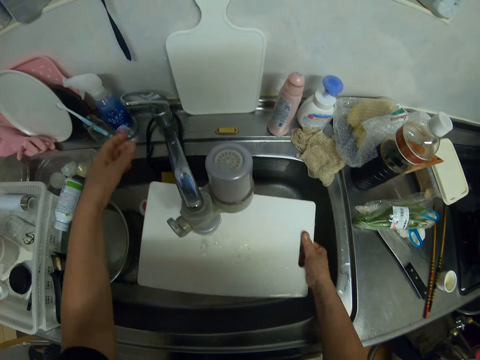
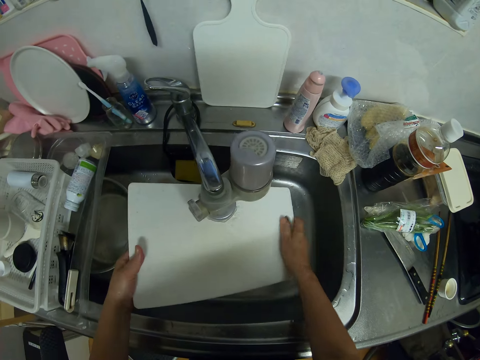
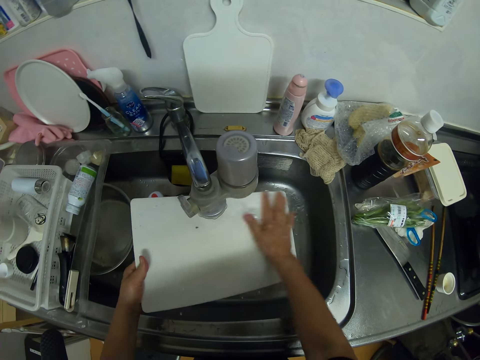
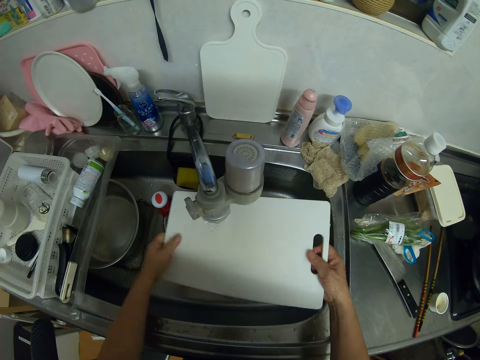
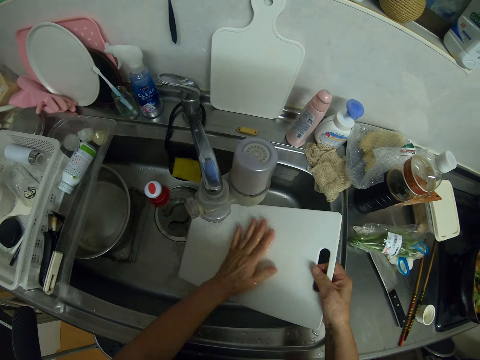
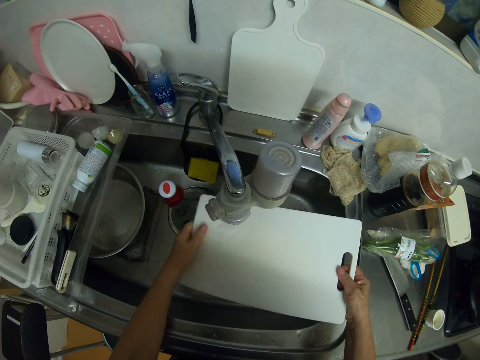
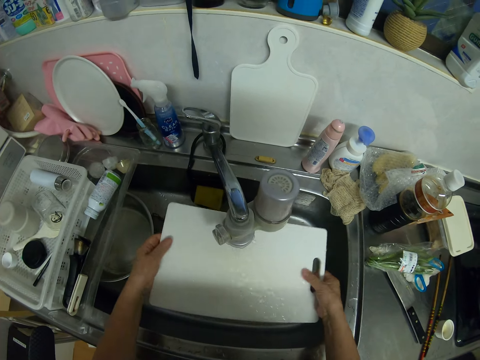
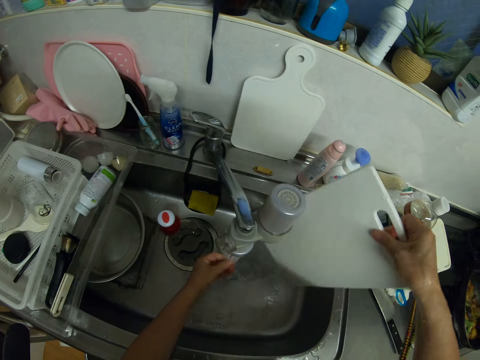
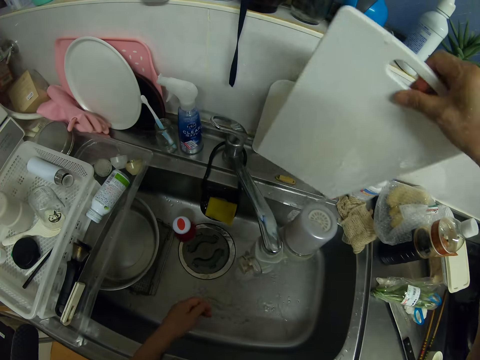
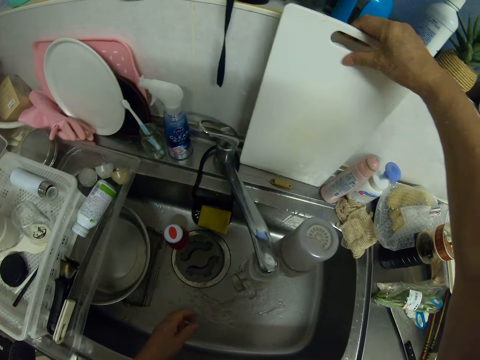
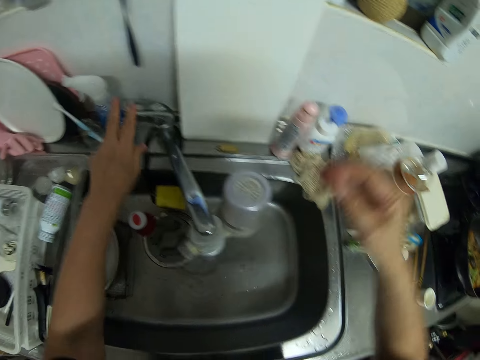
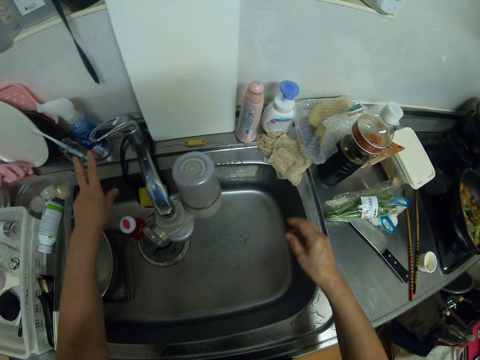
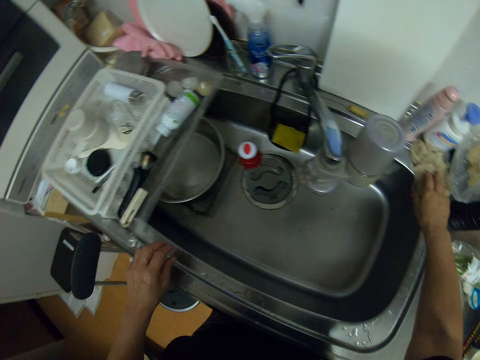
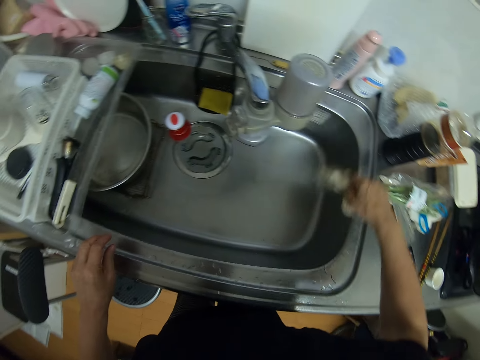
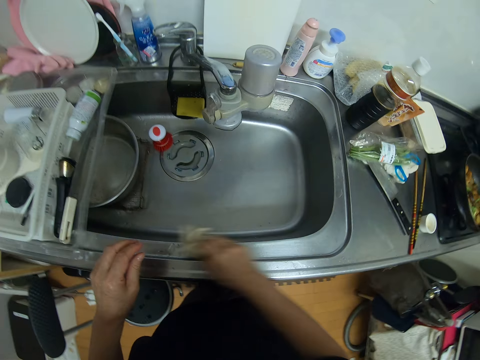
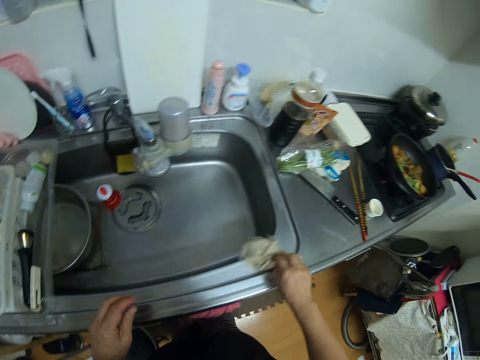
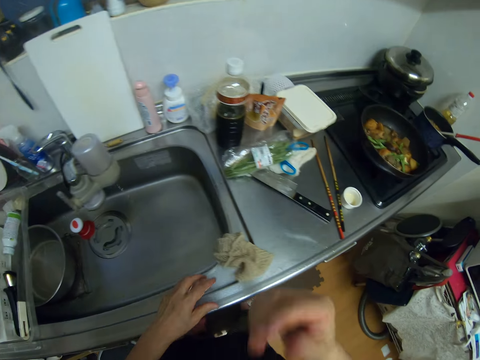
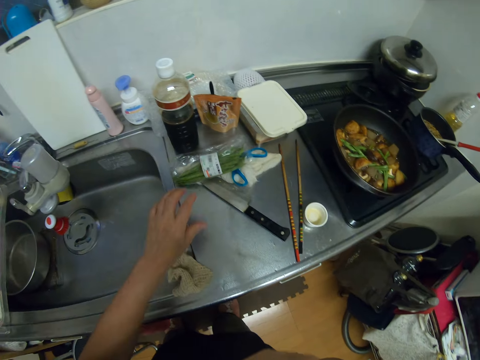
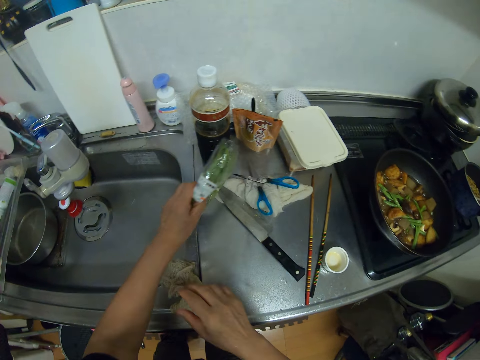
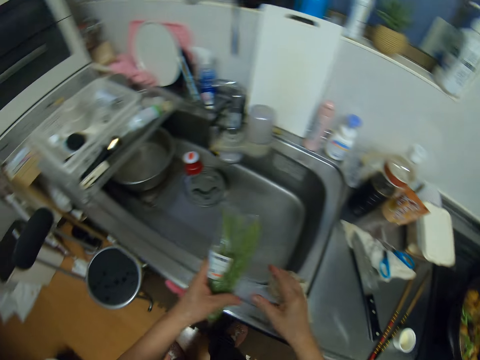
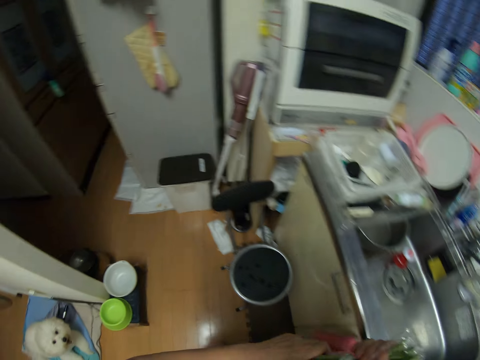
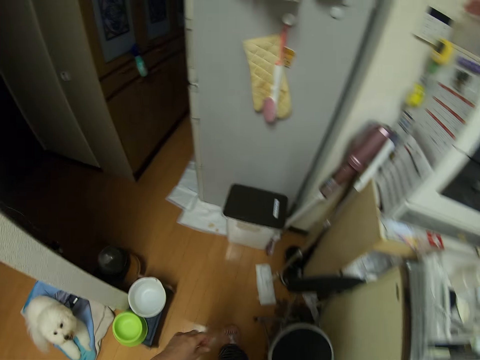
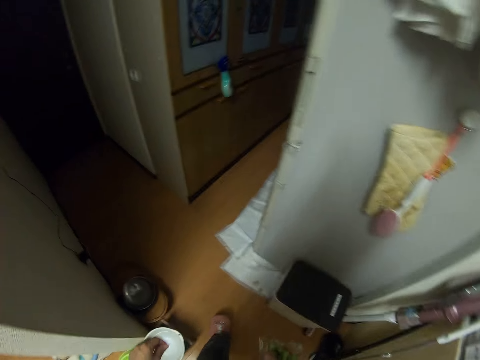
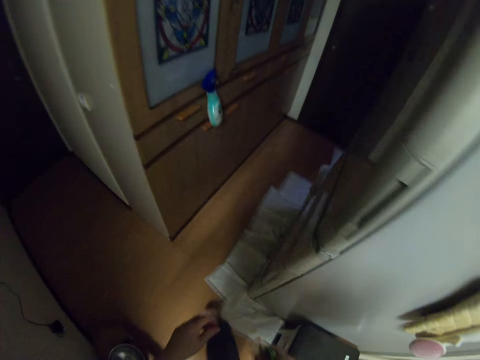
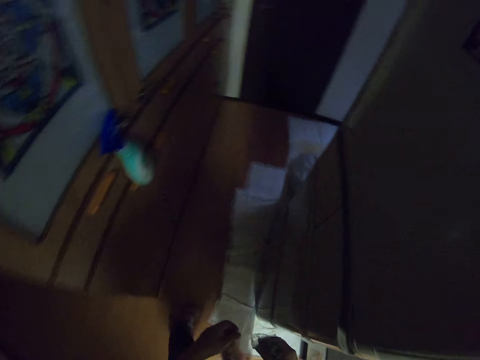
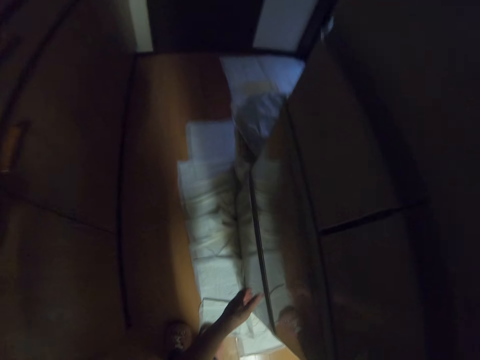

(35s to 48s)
The camera wearer rinses the cutting board with the tap water. They drop the cutting board at the front of the kitchen sink. They turn off the tap. They take a napkin or kitchen towel from the edge of the sink. They clean the sink with the napkin. They put the kitchen towel down. They pick up a nylon from the kitchen cabinet. They walk towards the fridge.

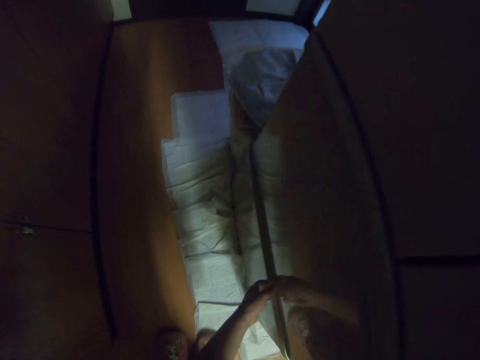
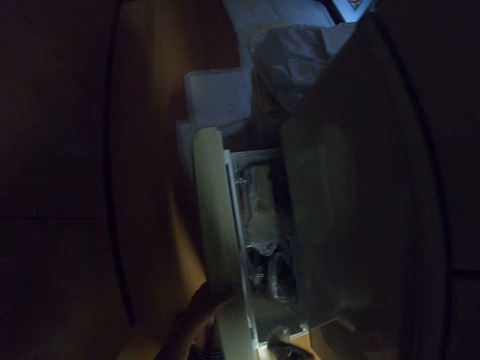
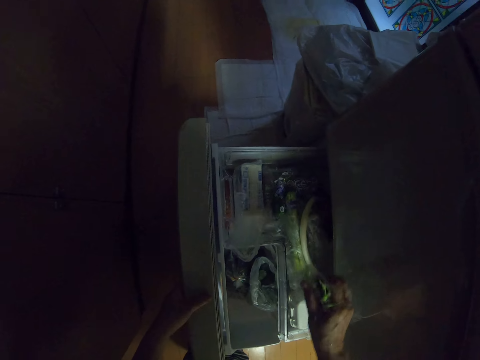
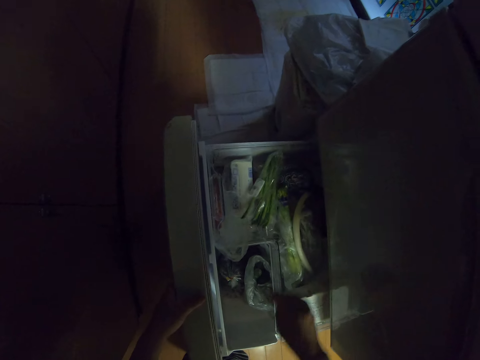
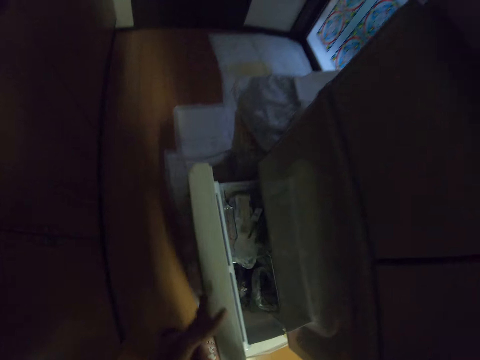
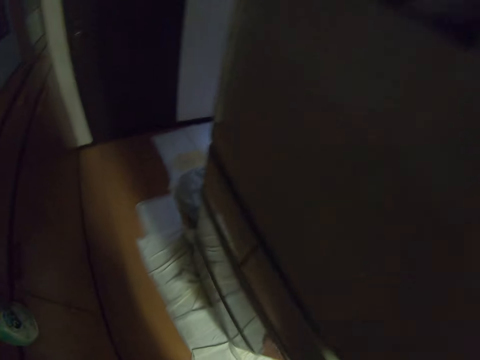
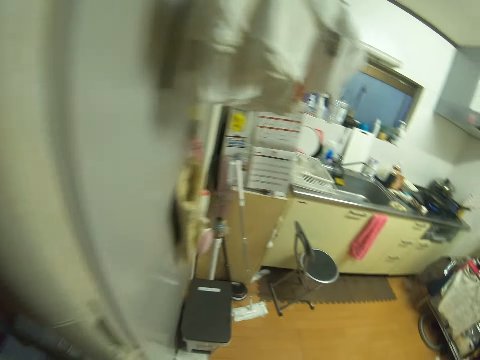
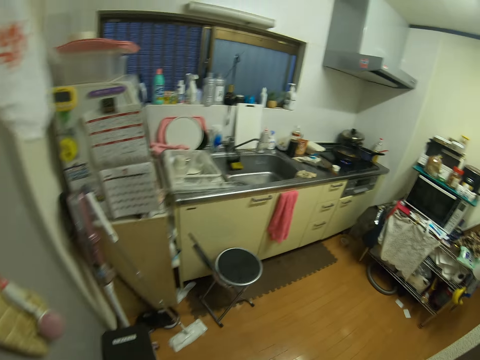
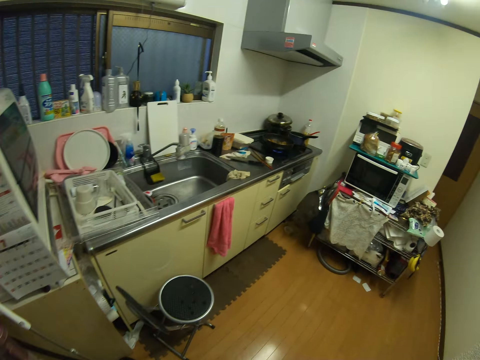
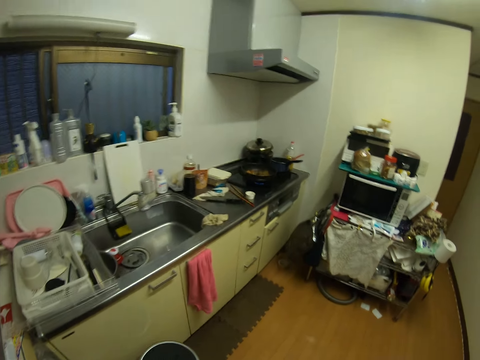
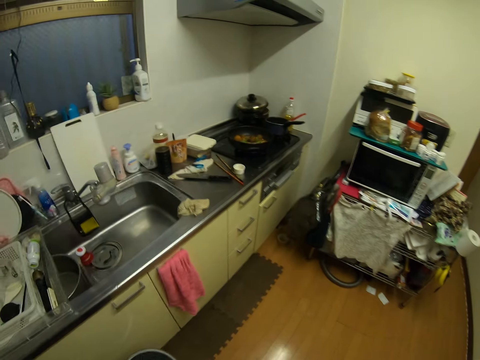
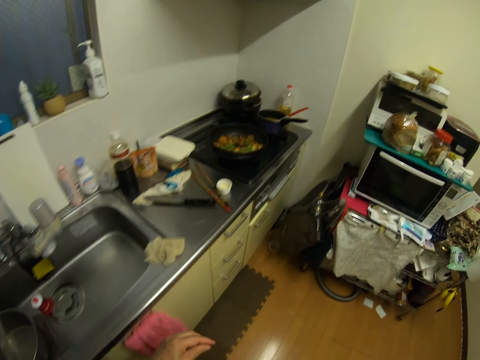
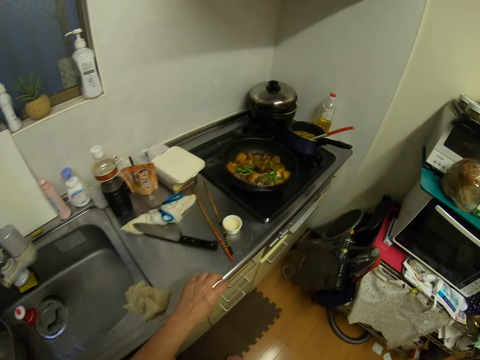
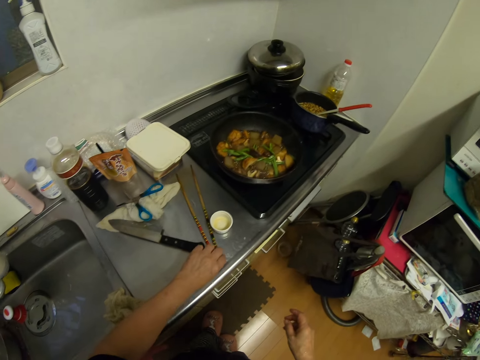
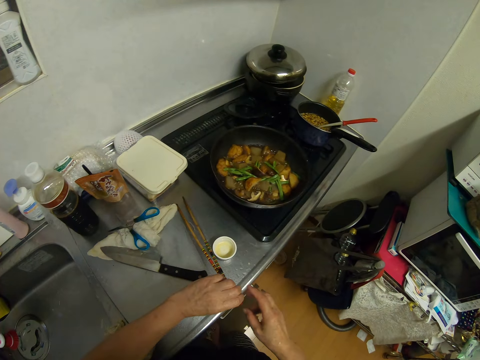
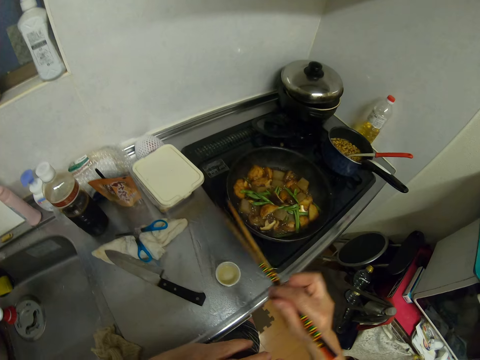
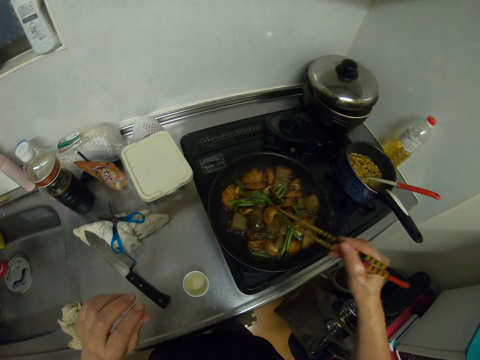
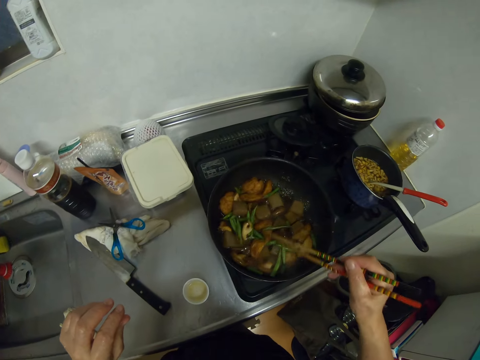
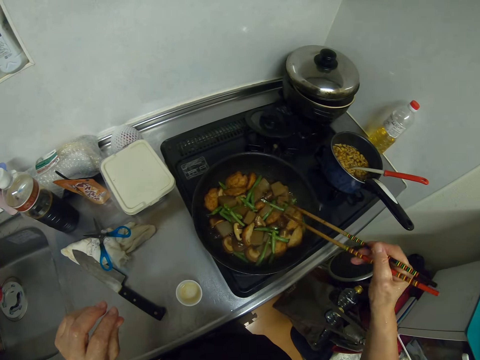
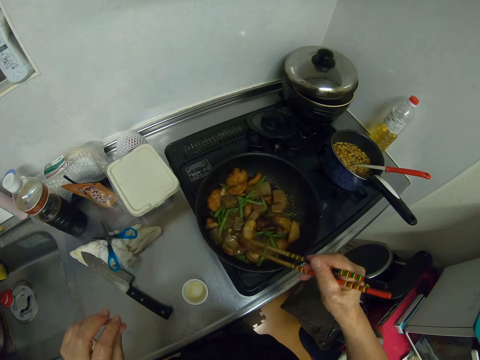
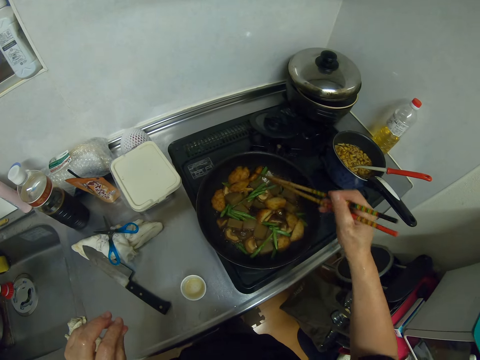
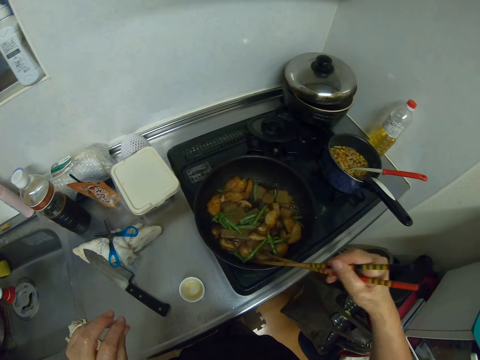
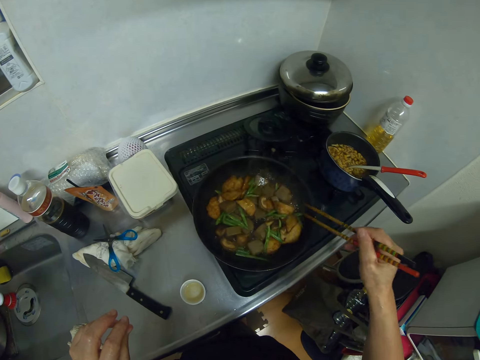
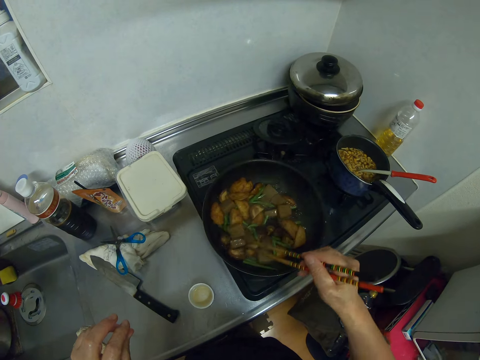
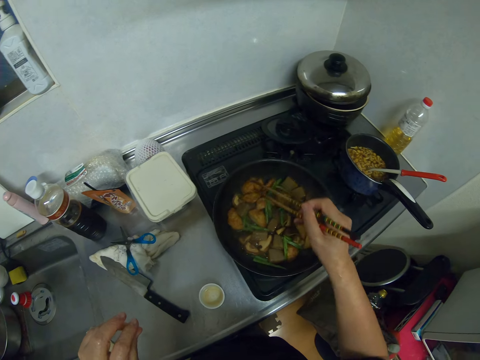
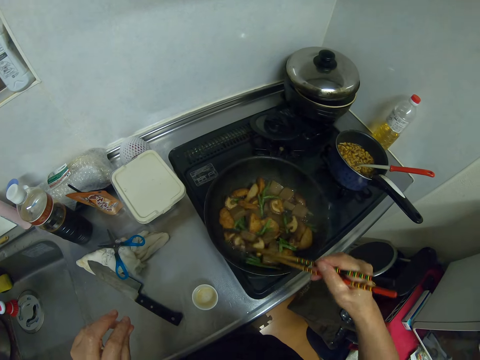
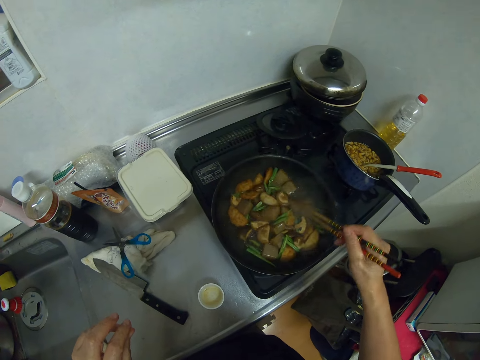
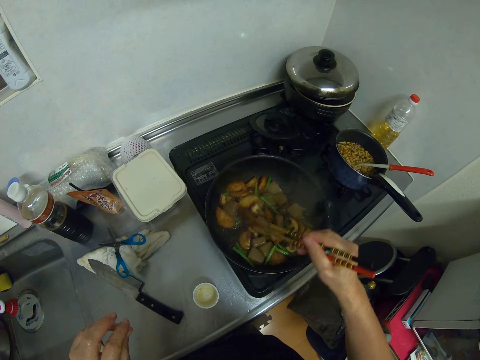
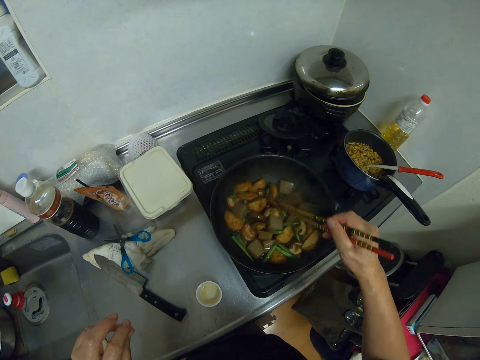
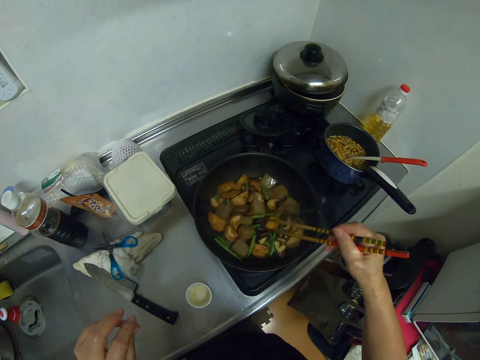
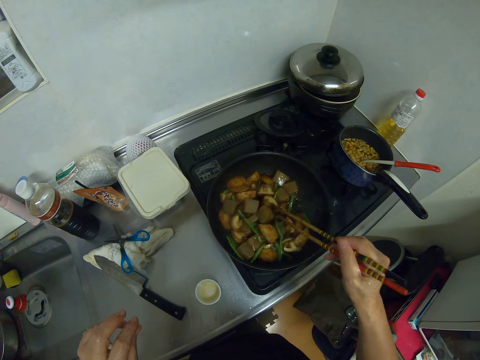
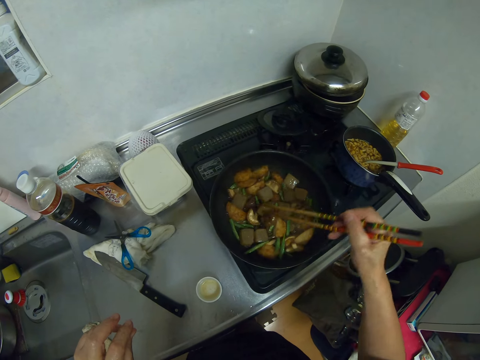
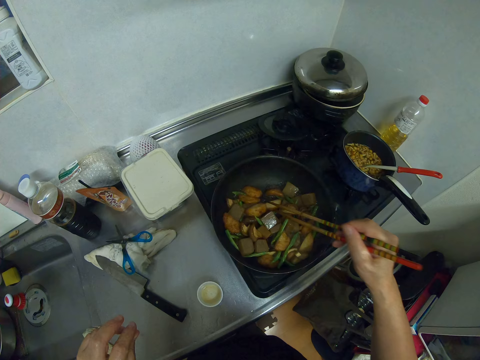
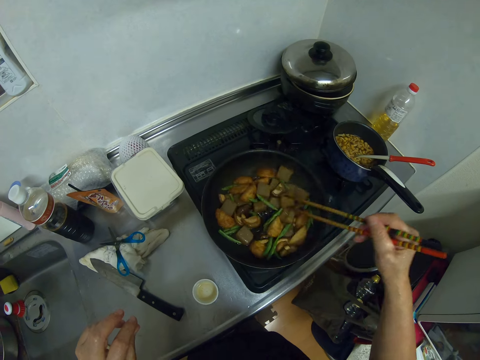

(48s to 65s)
The camera wearer opens the bottom part of the fridge. They drop the nylon inside the fridge. They close the fridge. They walk to the kitchen sink. They pick up the chopsticks on the kitchen cabinet. They stir the meat in the fry pan with the chopsticks.
